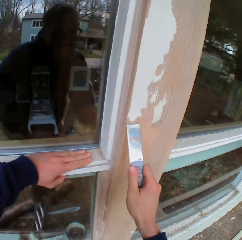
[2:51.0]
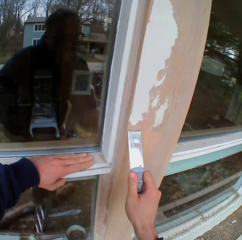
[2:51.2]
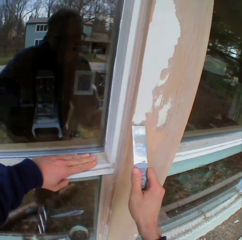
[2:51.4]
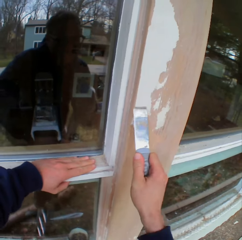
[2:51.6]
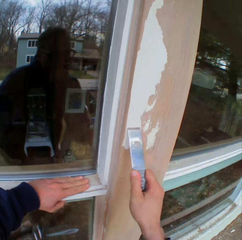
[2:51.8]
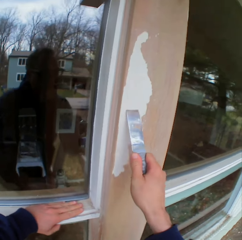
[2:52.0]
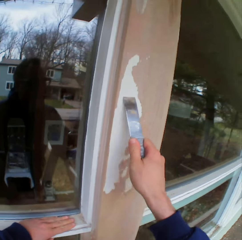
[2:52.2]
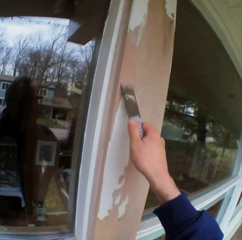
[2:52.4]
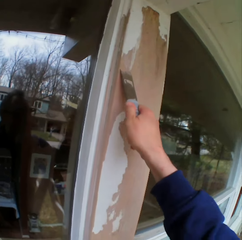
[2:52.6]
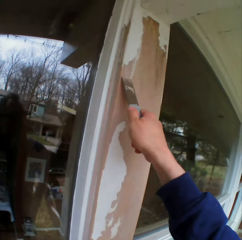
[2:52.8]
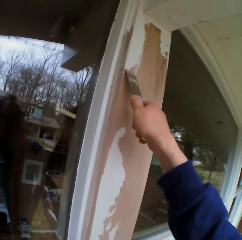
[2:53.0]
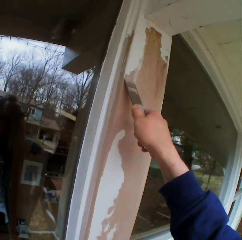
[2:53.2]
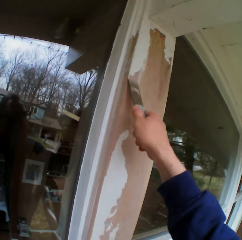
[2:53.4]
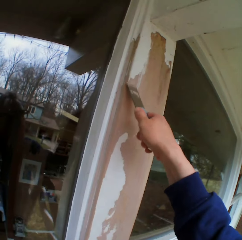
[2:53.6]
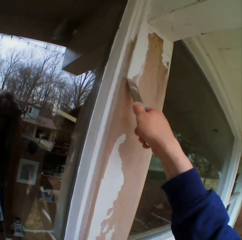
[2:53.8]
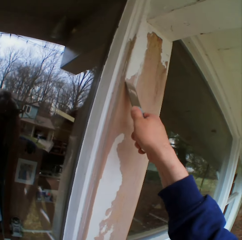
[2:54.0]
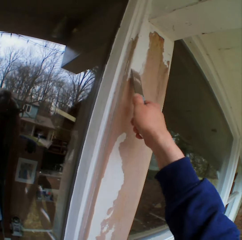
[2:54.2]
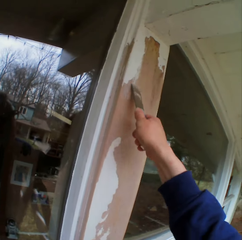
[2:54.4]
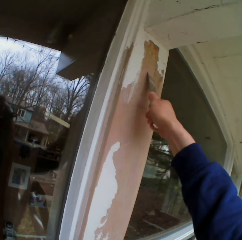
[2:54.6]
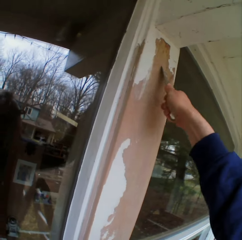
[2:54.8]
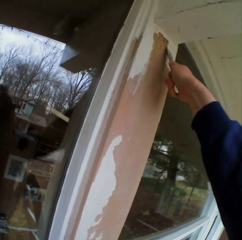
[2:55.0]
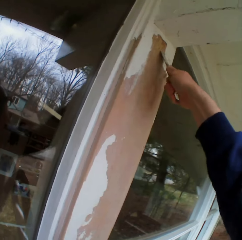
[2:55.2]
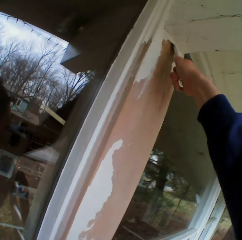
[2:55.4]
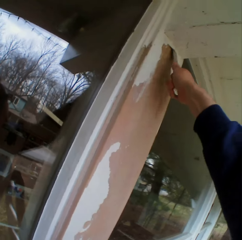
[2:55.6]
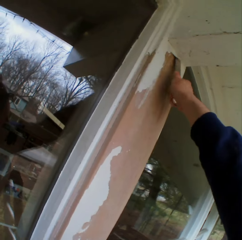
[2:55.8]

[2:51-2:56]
The camera wearer removes the dried paint on the wall with a chisel.

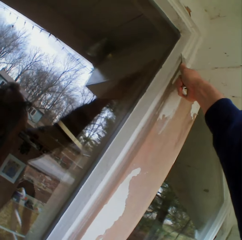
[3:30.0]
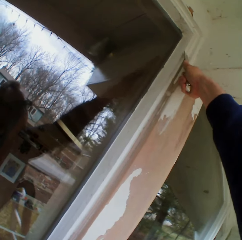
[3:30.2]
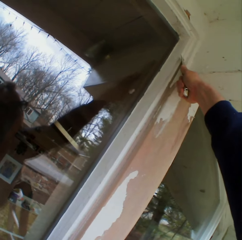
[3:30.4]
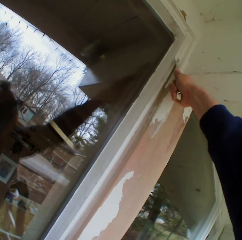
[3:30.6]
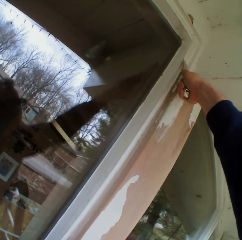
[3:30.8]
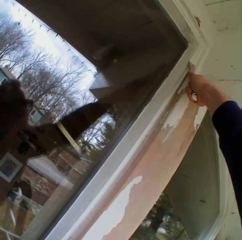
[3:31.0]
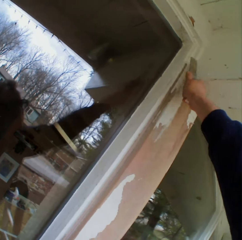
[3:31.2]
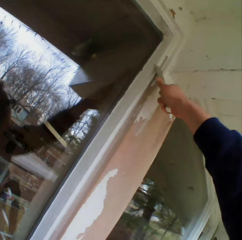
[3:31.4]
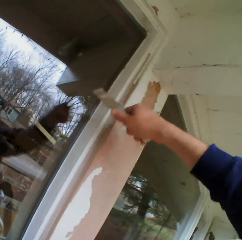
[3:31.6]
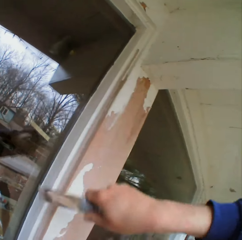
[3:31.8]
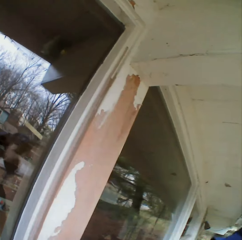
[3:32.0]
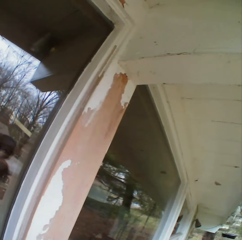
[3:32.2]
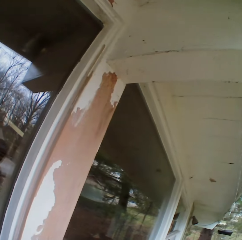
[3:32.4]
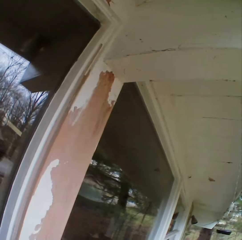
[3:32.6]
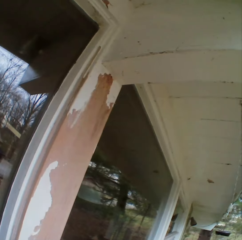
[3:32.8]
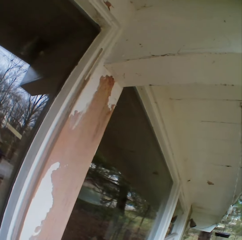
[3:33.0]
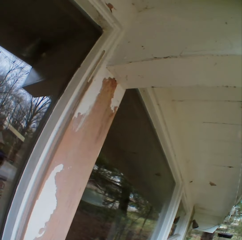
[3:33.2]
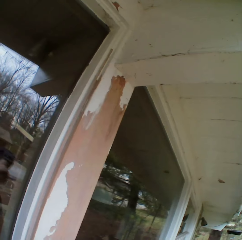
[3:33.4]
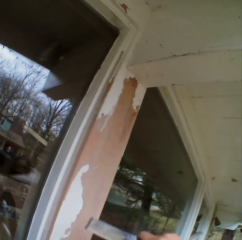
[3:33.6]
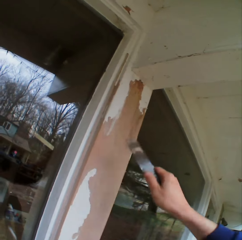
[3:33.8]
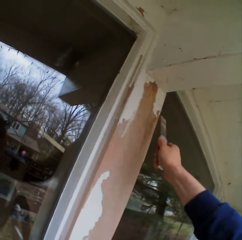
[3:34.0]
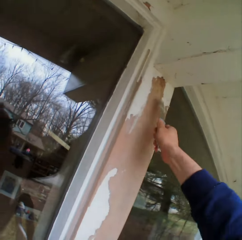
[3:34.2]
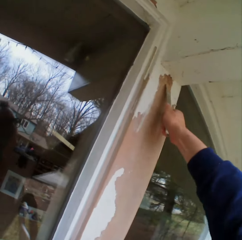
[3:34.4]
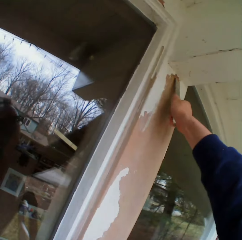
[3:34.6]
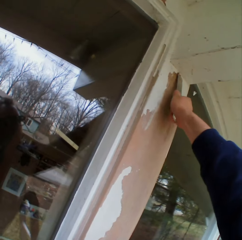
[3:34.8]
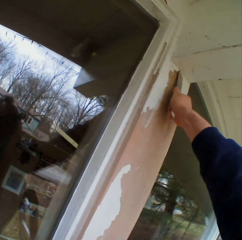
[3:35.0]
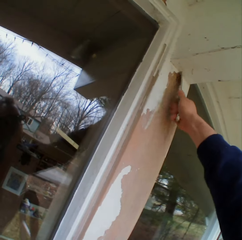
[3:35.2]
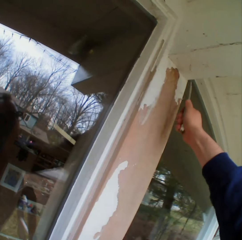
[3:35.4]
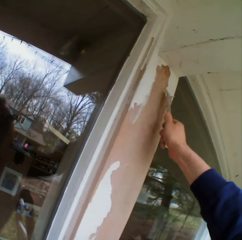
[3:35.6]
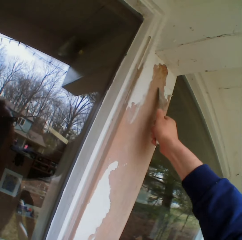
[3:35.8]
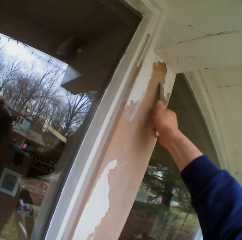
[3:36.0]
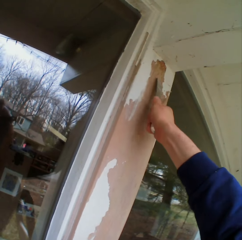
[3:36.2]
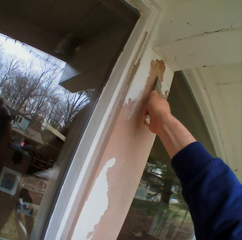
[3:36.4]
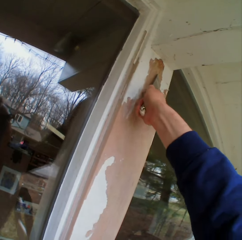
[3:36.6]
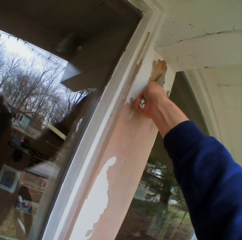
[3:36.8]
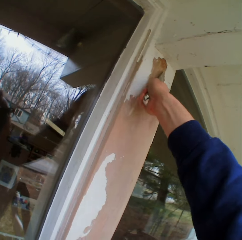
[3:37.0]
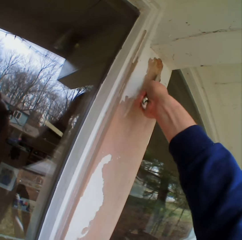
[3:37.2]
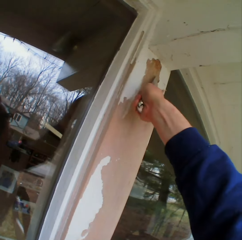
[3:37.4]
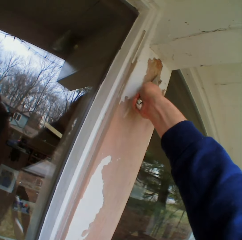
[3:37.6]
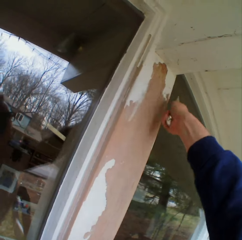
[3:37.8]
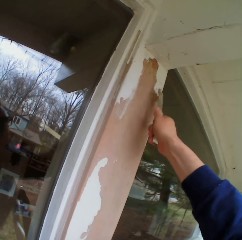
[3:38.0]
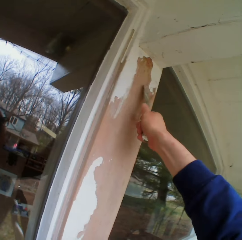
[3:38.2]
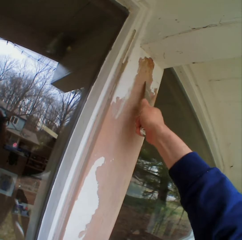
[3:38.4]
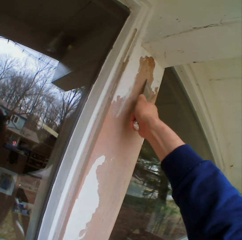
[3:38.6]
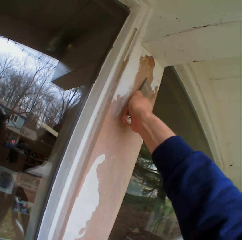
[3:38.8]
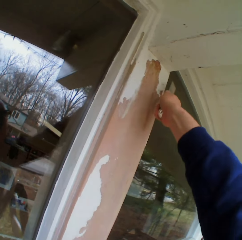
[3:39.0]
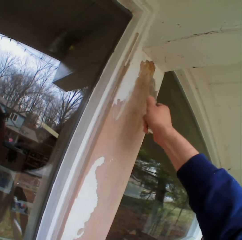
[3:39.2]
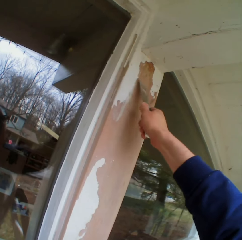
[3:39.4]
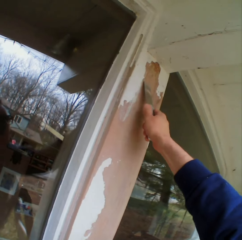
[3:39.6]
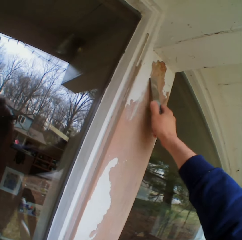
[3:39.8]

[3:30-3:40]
The camera wearer moves the right hand. They look at the wall. They scrape the wall.

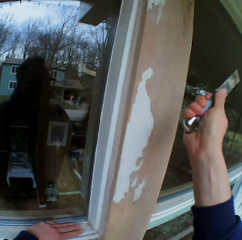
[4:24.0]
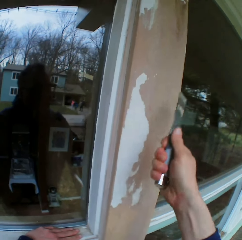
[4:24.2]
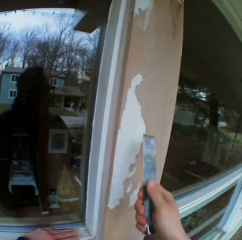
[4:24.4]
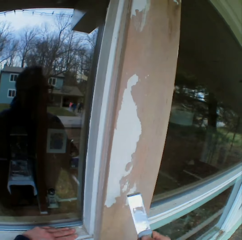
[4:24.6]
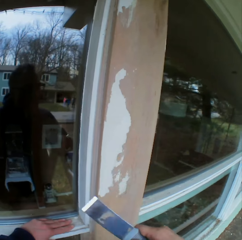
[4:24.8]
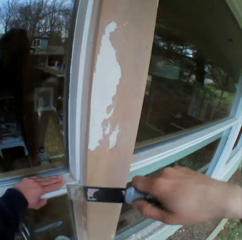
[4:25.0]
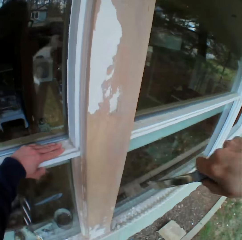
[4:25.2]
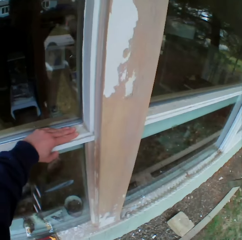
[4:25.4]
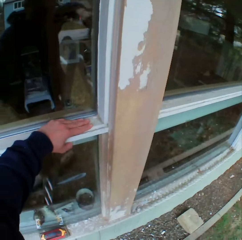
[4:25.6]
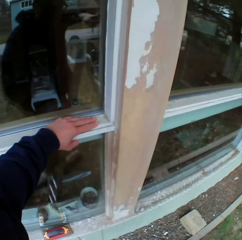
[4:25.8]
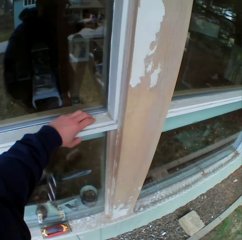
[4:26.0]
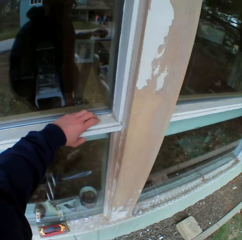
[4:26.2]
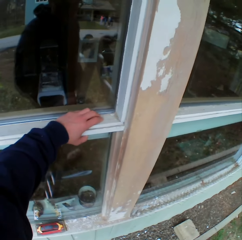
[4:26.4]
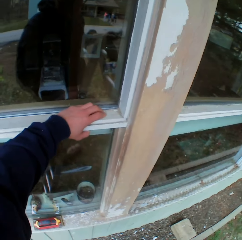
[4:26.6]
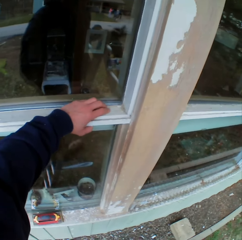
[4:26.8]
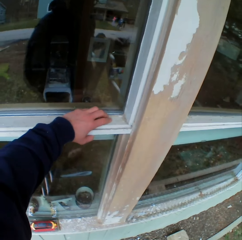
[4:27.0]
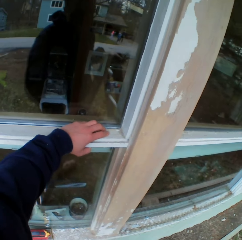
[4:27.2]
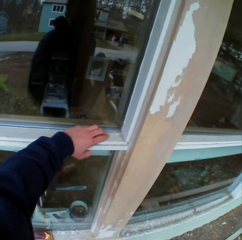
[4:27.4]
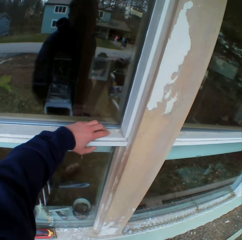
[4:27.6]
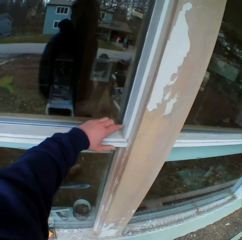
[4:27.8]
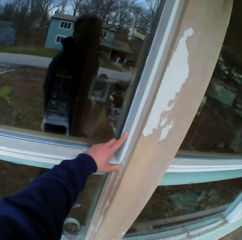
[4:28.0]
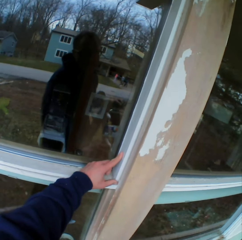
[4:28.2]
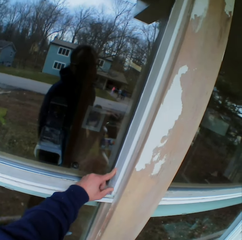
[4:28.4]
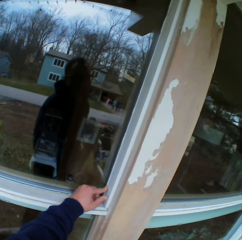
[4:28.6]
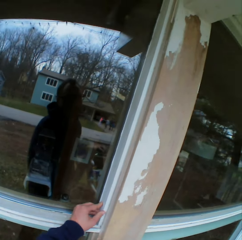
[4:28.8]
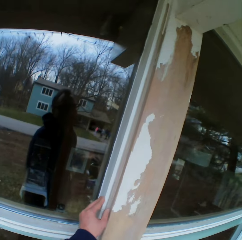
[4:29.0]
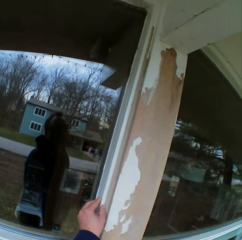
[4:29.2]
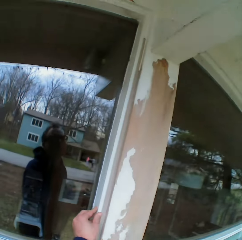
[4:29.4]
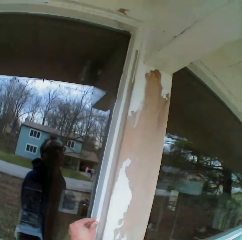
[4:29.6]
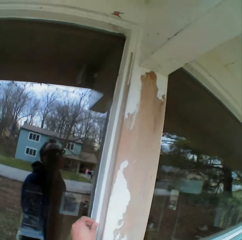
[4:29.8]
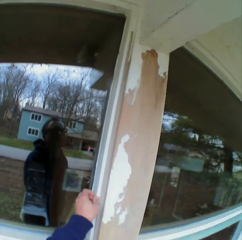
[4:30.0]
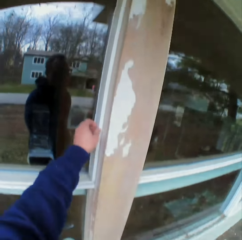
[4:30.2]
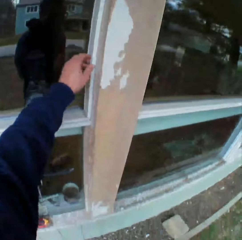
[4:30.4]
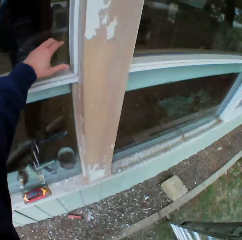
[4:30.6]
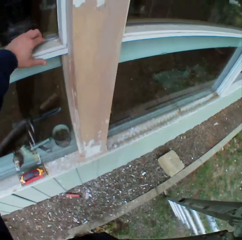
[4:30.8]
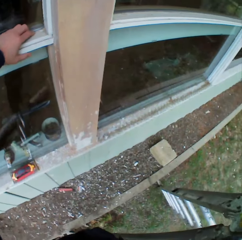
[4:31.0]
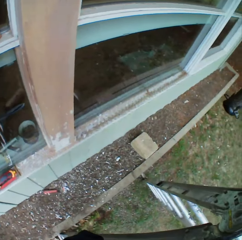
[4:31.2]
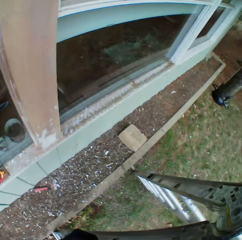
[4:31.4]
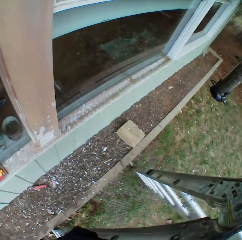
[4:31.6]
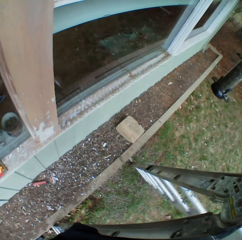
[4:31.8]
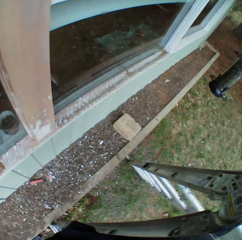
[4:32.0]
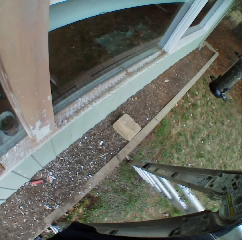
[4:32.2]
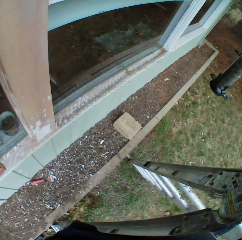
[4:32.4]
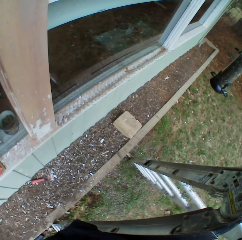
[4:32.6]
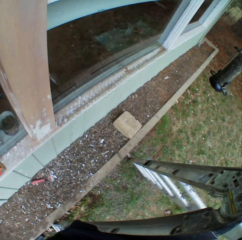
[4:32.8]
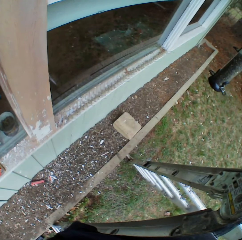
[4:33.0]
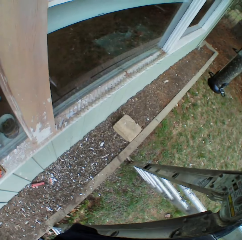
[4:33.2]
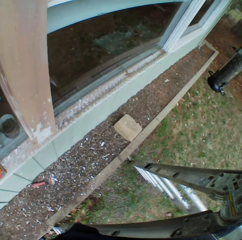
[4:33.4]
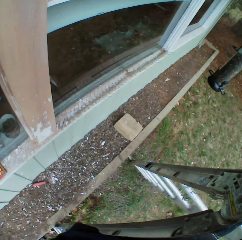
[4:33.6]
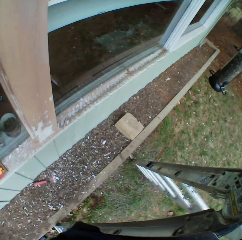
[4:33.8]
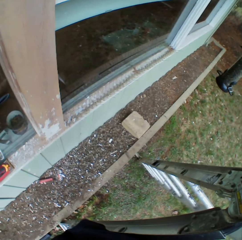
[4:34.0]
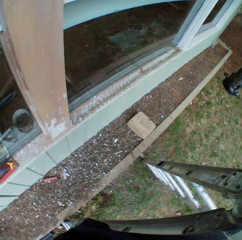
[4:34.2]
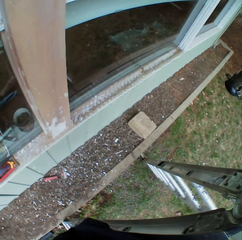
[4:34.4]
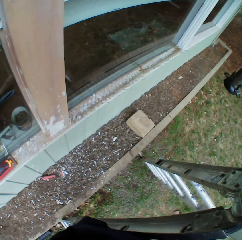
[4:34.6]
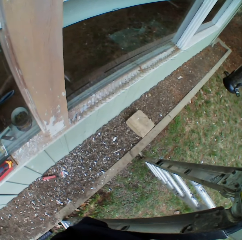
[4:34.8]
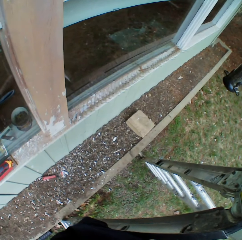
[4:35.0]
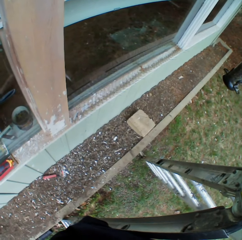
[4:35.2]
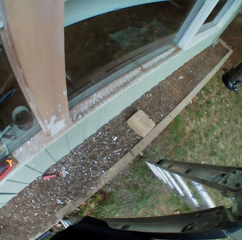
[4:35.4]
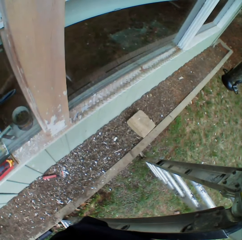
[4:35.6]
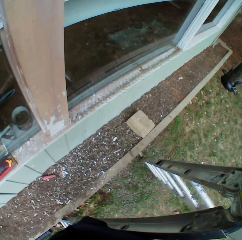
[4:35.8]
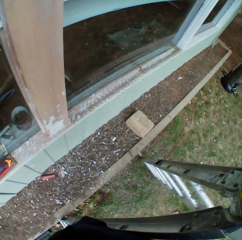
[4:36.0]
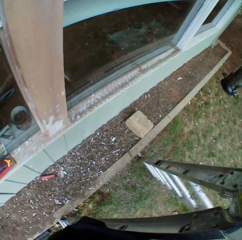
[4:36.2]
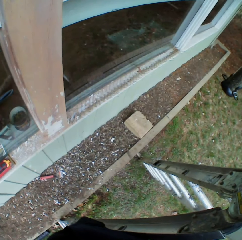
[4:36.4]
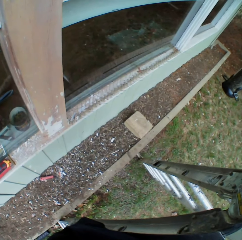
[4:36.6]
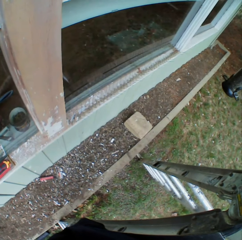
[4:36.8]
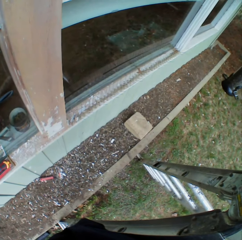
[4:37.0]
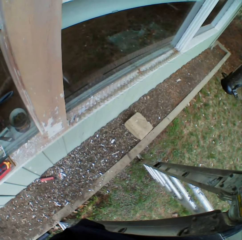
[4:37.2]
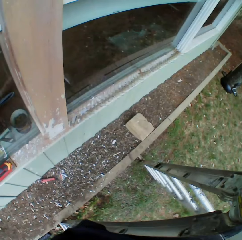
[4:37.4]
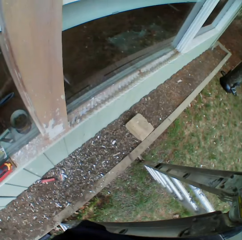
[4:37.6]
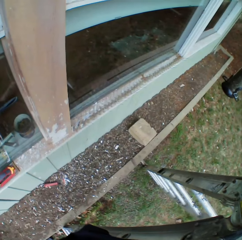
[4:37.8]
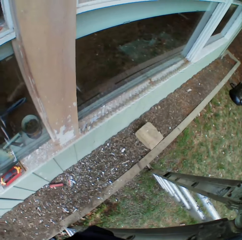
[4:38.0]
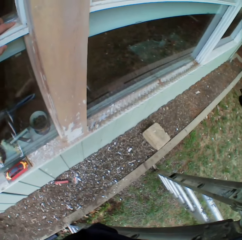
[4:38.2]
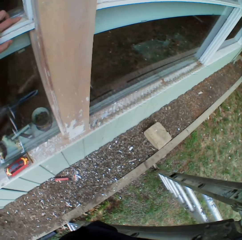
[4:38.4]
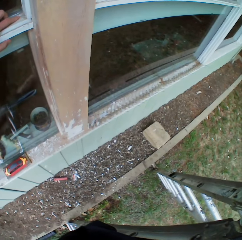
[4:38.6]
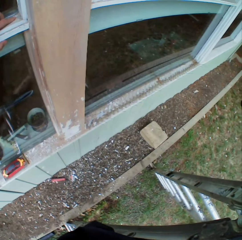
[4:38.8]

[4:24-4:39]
The camera wearer looks down. He stops to remove the dried paint for a while. He moves a hand on the surface. He touches the wall with his left hand. He looks down on the ground.
